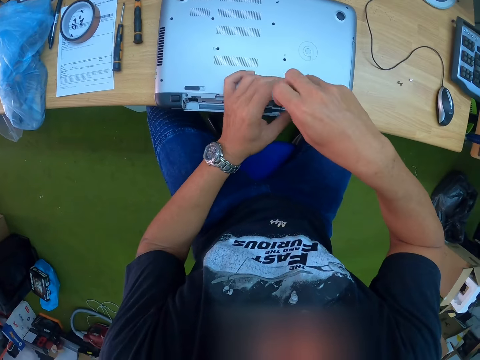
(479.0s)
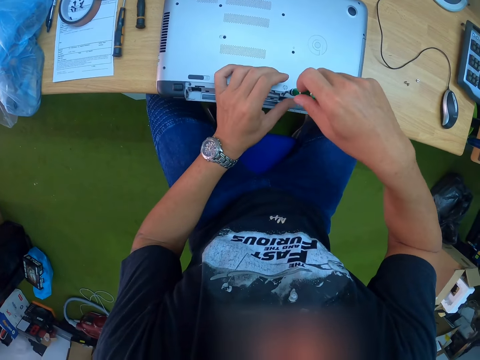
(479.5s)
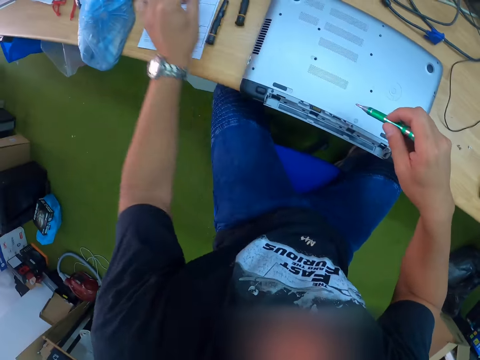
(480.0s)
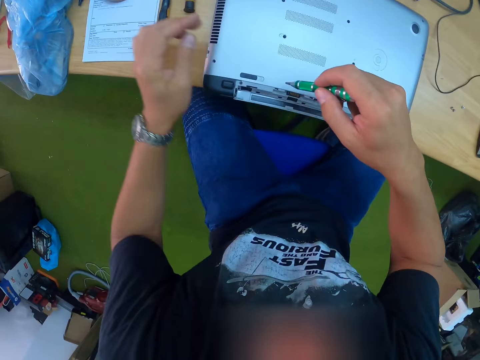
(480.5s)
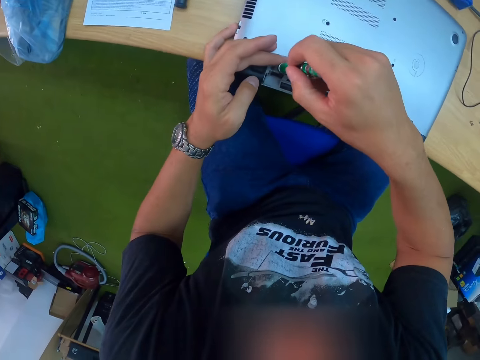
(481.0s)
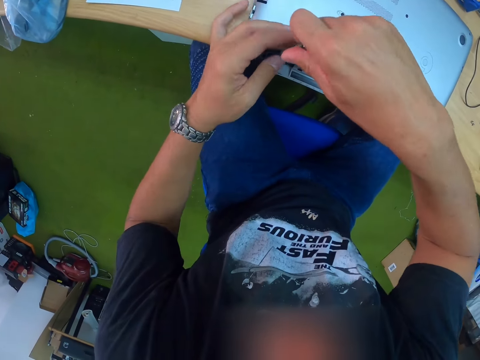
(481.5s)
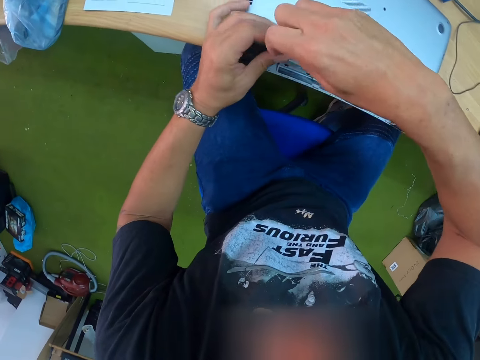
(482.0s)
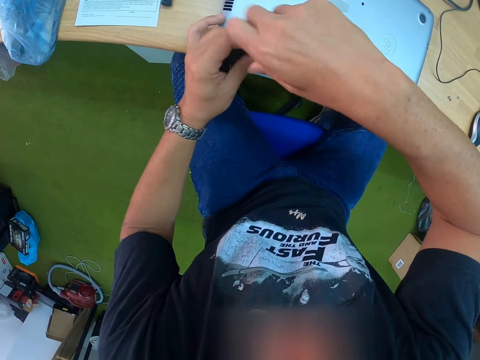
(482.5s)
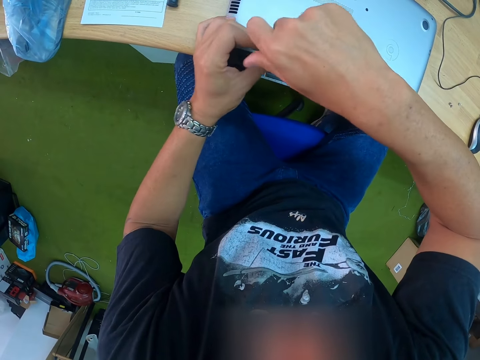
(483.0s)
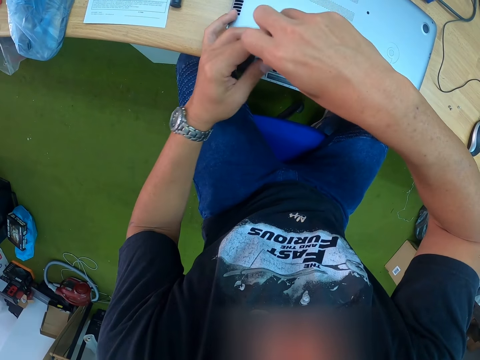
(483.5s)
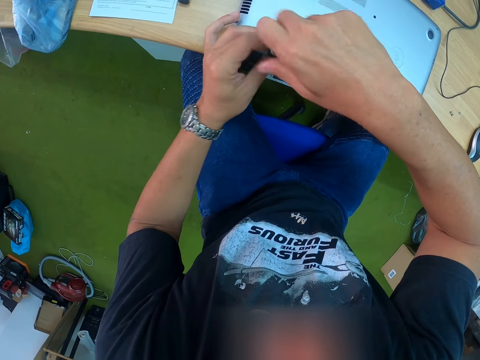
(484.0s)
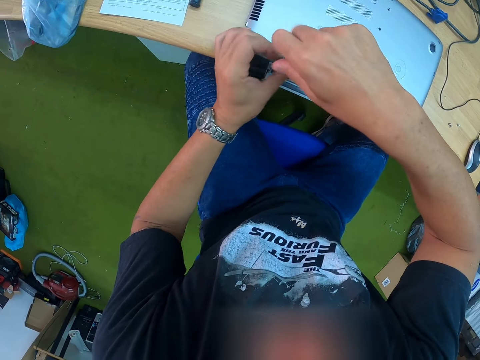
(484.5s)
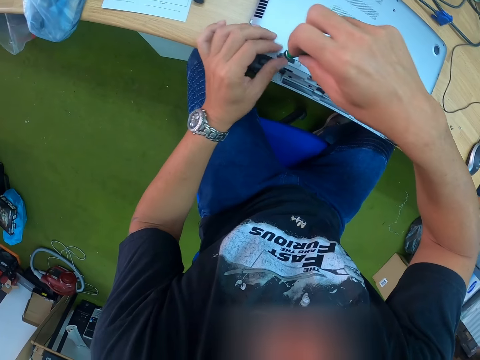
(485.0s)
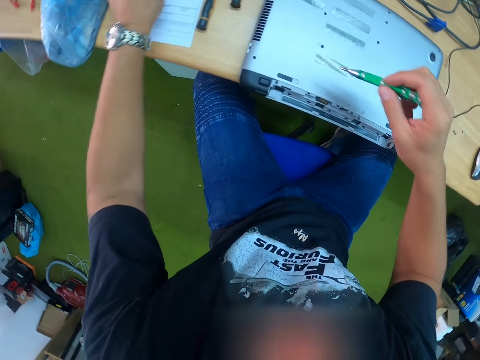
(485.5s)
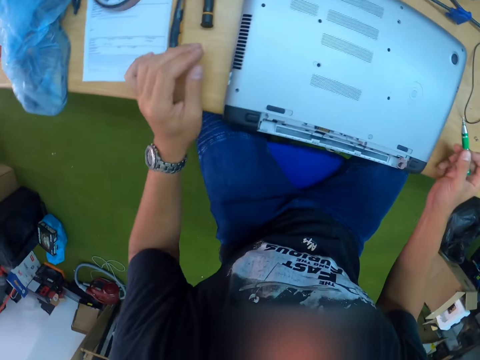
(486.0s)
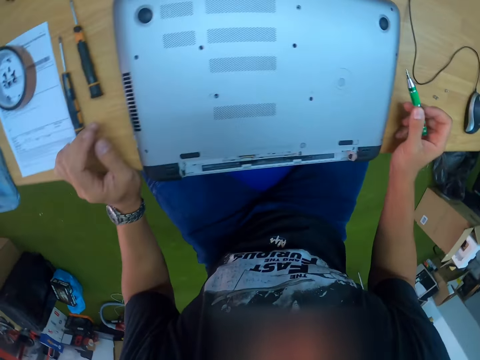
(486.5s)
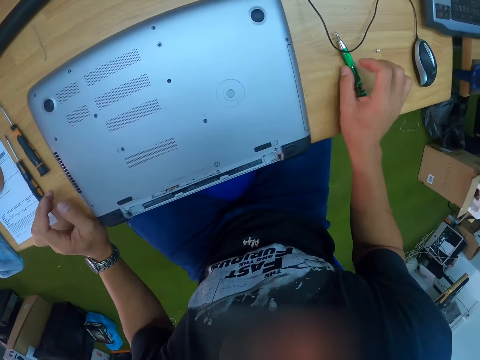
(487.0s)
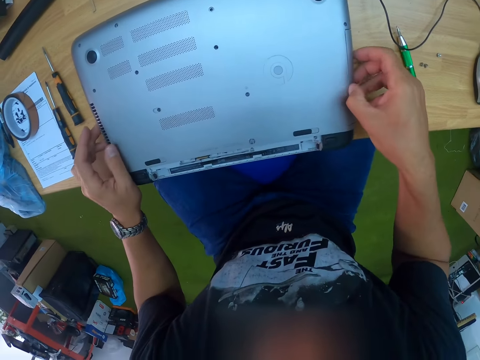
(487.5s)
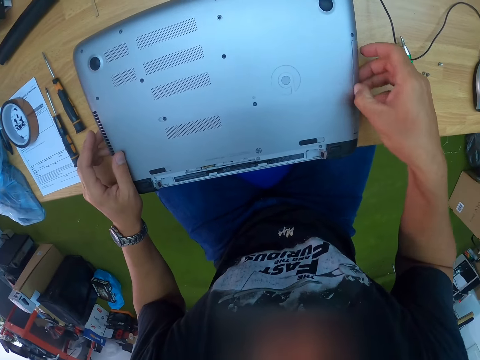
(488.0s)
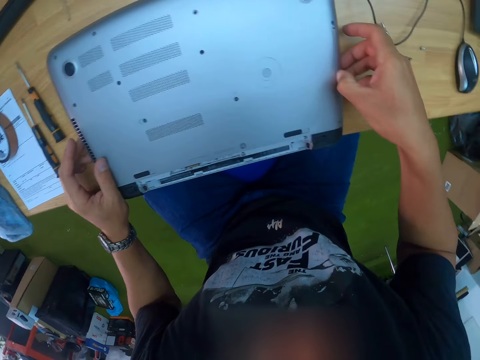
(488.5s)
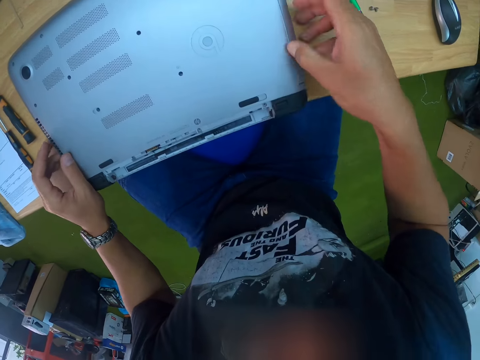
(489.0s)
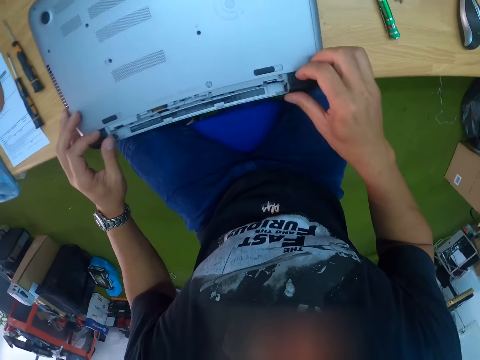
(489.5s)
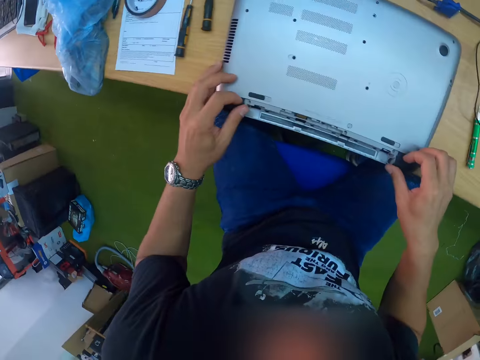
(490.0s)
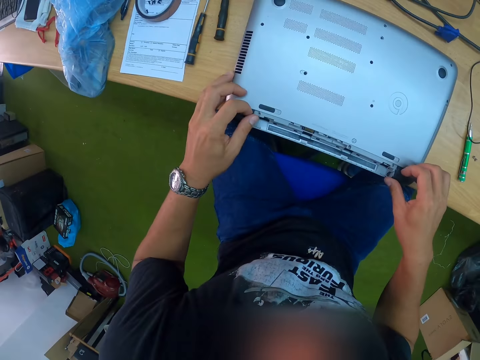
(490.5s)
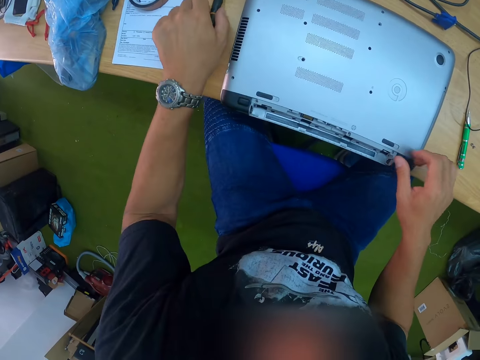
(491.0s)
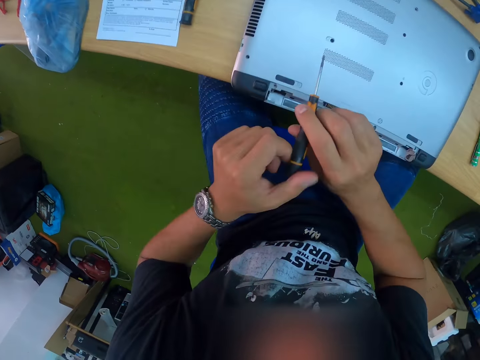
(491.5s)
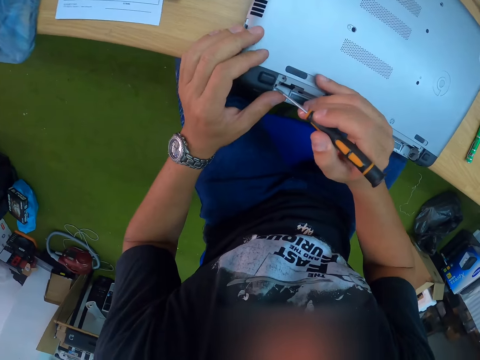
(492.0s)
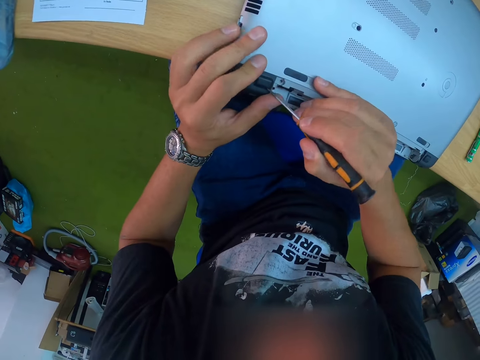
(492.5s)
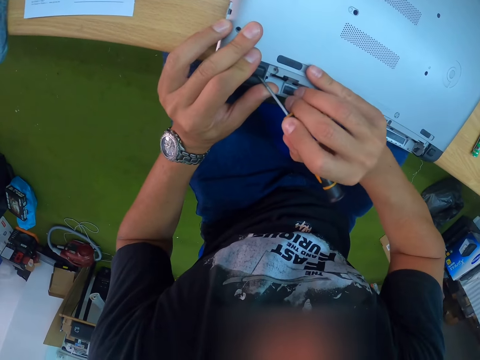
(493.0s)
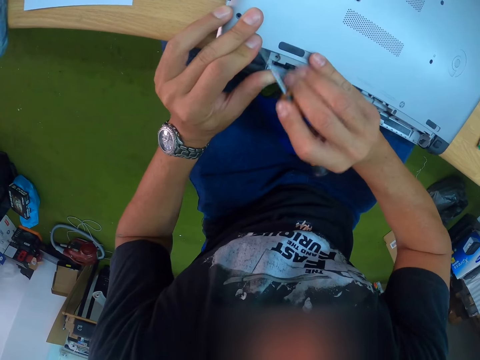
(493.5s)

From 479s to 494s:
The camera wearer picks a screw. He drops the screw from the screw port on the laptop base with his left hand on the table. He unscrews a screw from a screw port on the laptop base with the green screwdriver with both hands. He picks a screw. He drops the screw from the screw port on the laptop base with his left hand on the table. He drops the green screwdriver in his right hand on the table. He looks at the laptop. He removes the cover. He picks a screwdriver from the table with his left hand. He passes the screwdriver from his left hand to his right hand. He removes a bottom shell rubber foot from the laptop base with the screwdriver in his right hand.

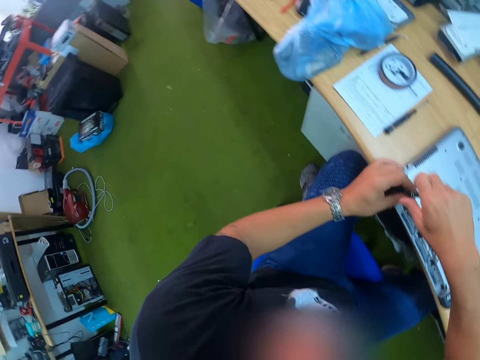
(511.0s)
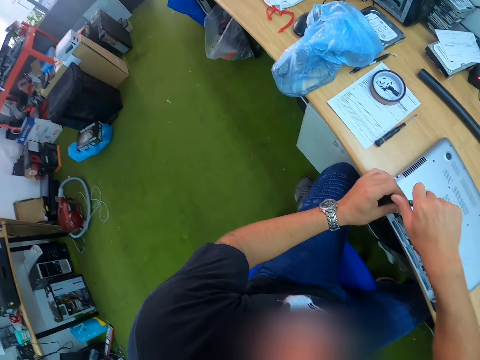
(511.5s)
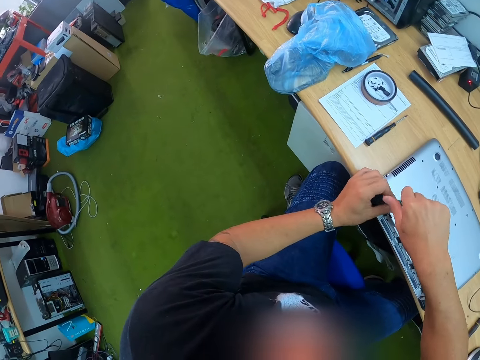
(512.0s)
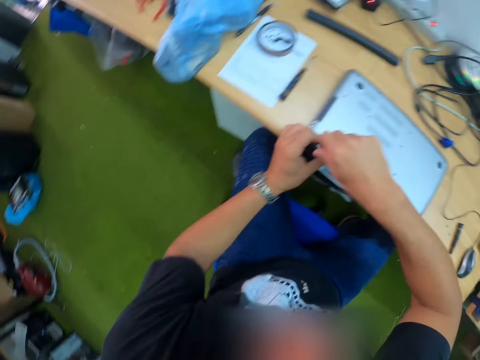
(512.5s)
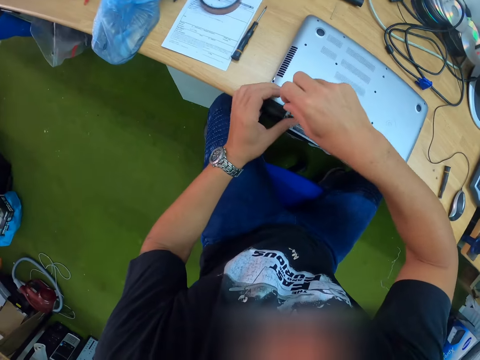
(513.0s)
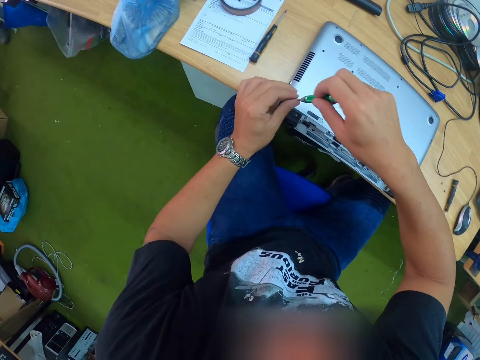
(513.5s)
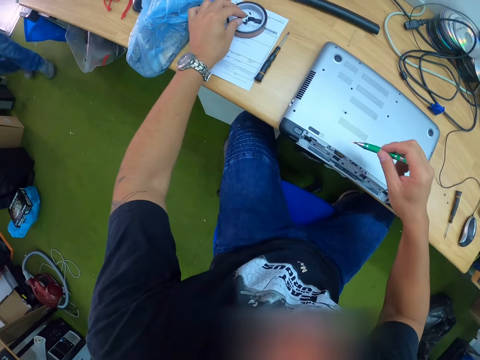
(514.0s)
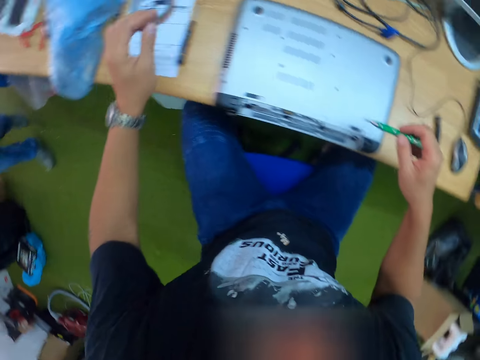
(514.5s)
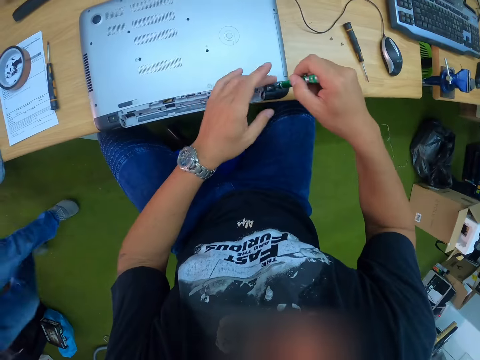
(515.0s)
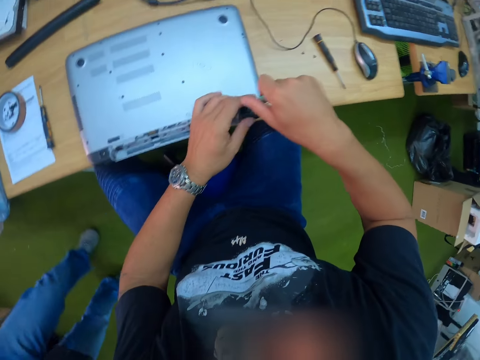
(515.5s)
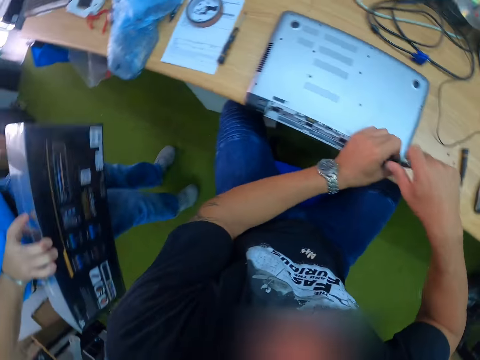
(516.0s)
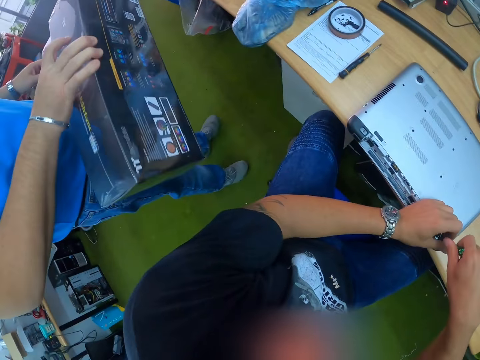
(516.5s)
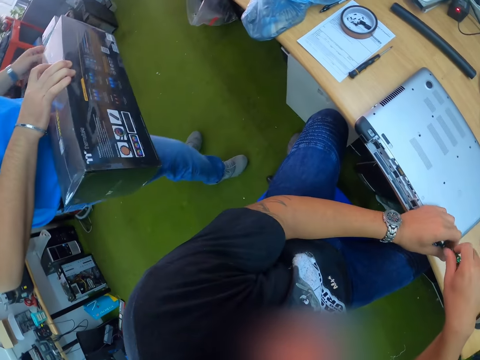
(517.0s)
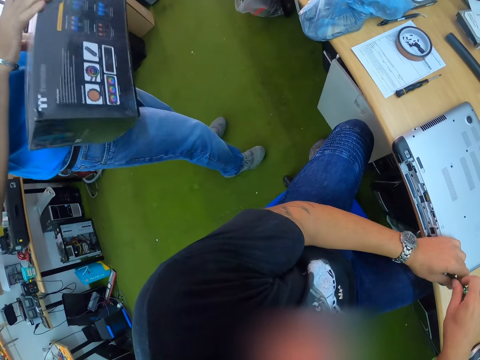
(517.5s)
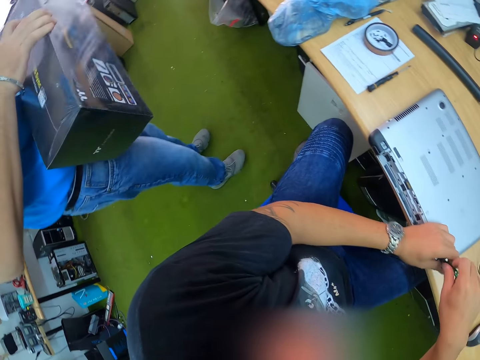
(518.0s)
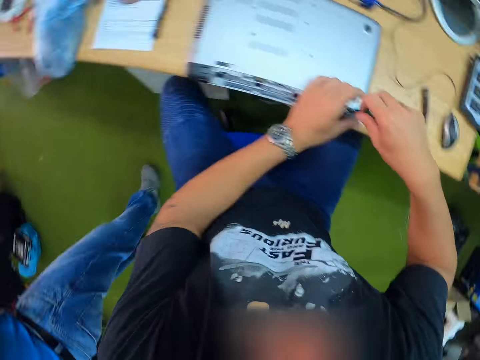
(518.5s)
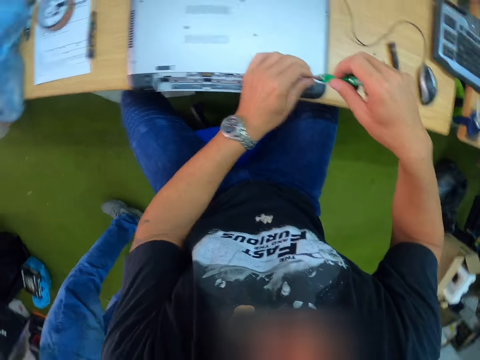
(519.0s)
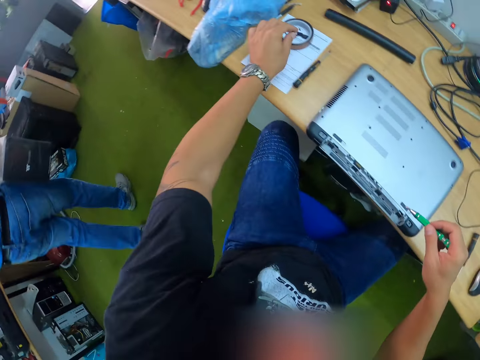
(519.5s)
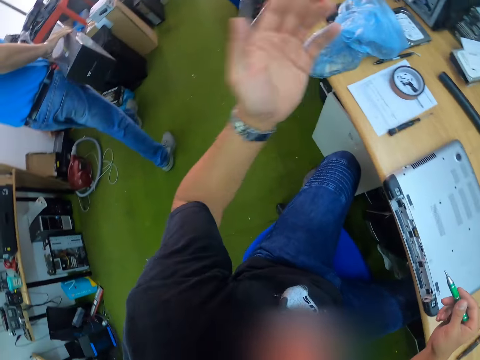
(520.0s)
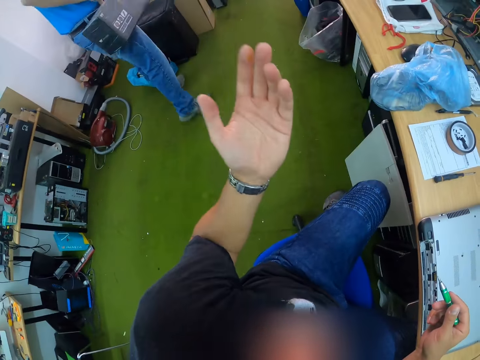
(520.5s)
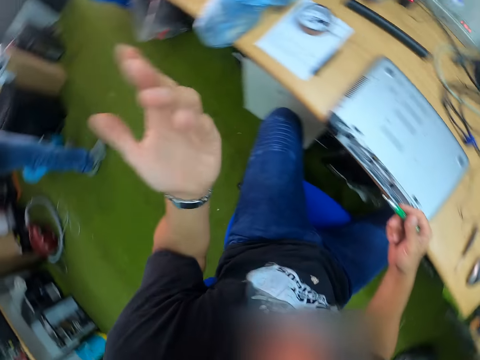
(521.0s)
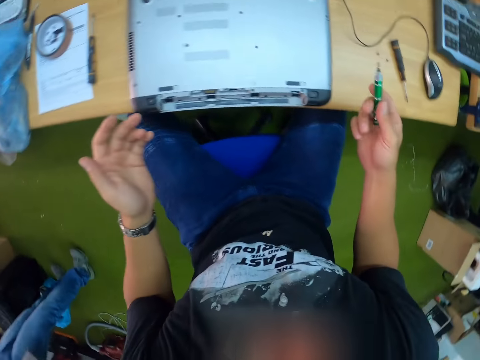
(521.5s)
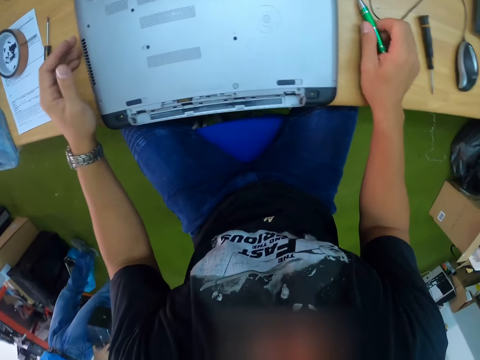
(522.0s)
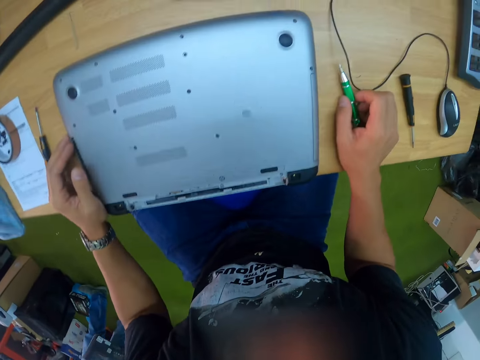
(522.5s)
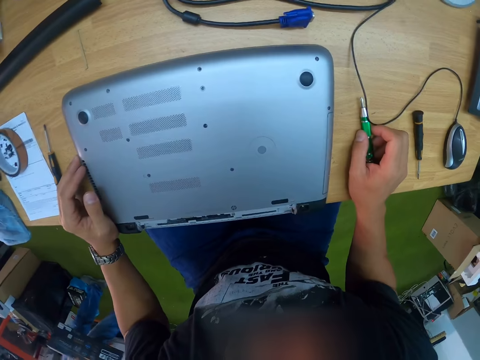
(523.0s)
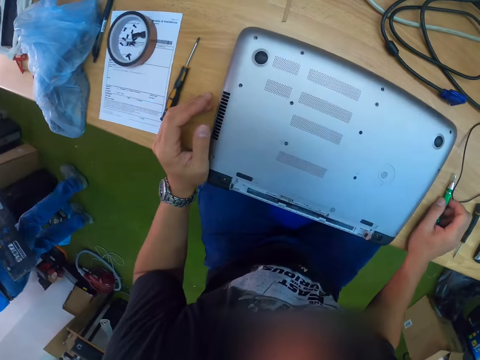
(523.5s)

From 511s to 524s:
The camera wearer looks around the house. He unscrews the screws. He picks a screw. He drops the screw from the screw port on the laptop base with his left hand on the table. A man walks around the house. The camera wearer unscrews a screw from a screw port on the laptop base with the green screwdriver with both hands. The man holds a box. The camera wearer unscrews the screws. He picks a screw. He drops the screw from the screw port on the laptop base with his left hand on the table. The man walks around the house. The camera wearer converses with the man. He drops the green screwdriver in his right hand on the table. He checks the laptop.
